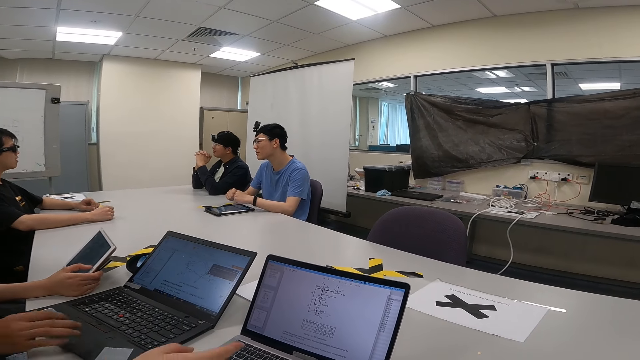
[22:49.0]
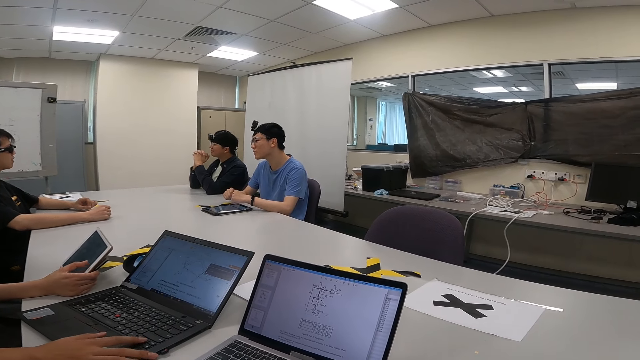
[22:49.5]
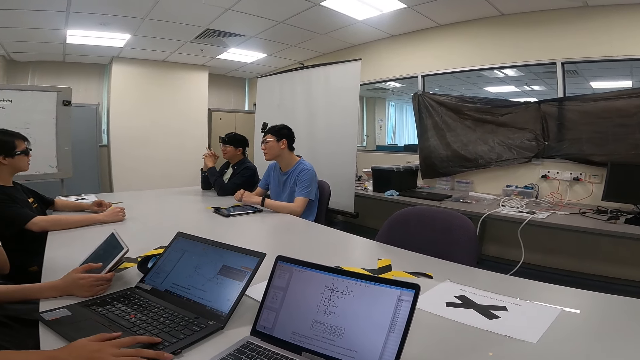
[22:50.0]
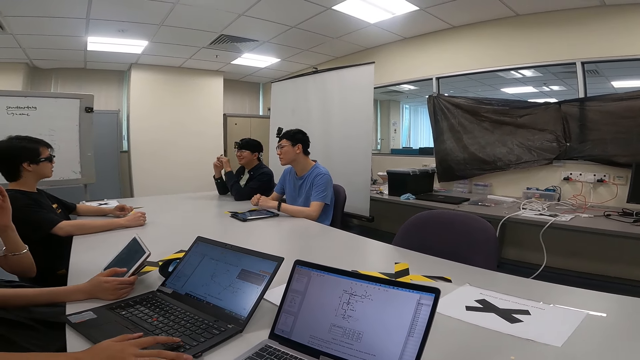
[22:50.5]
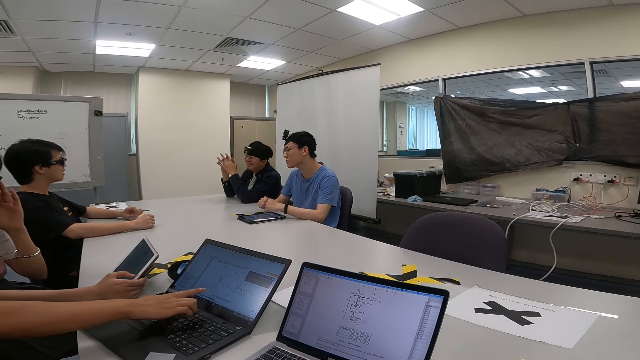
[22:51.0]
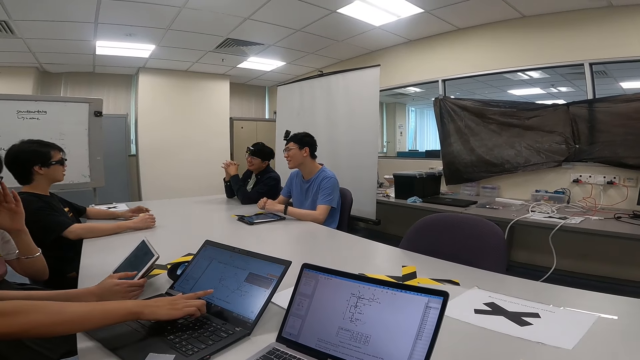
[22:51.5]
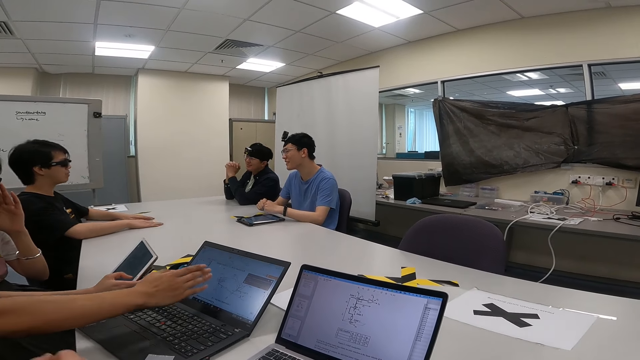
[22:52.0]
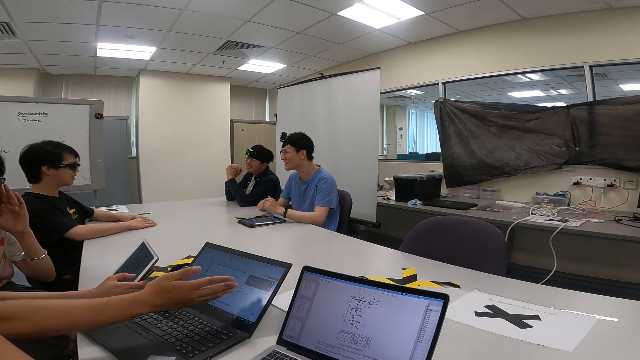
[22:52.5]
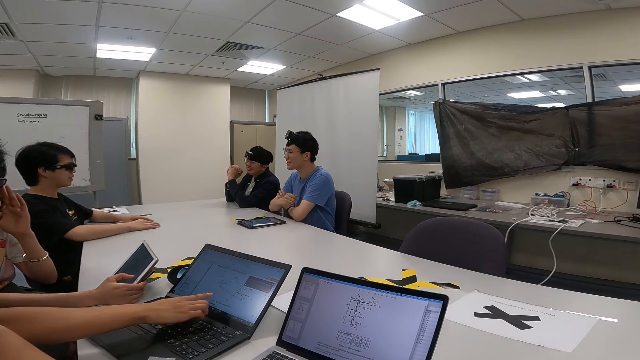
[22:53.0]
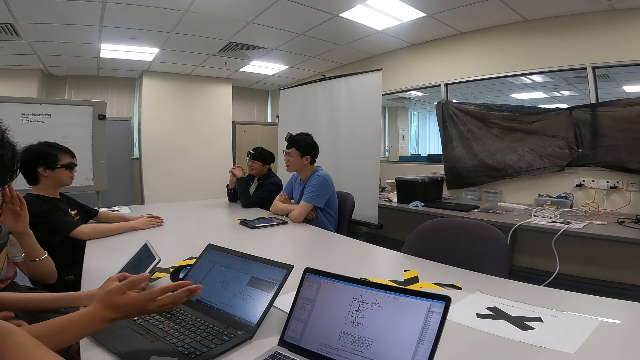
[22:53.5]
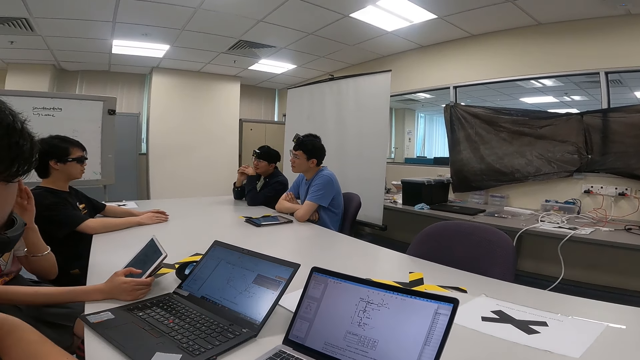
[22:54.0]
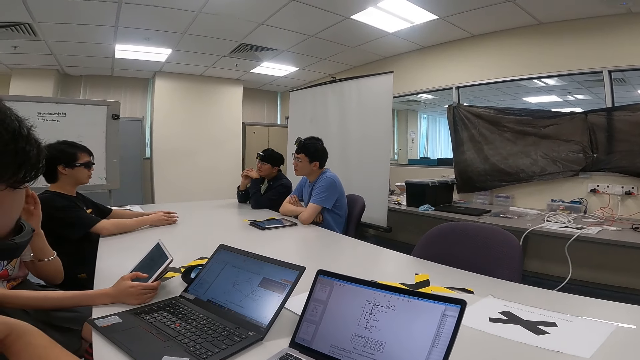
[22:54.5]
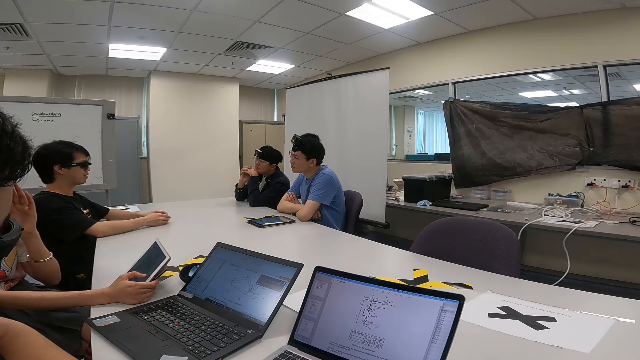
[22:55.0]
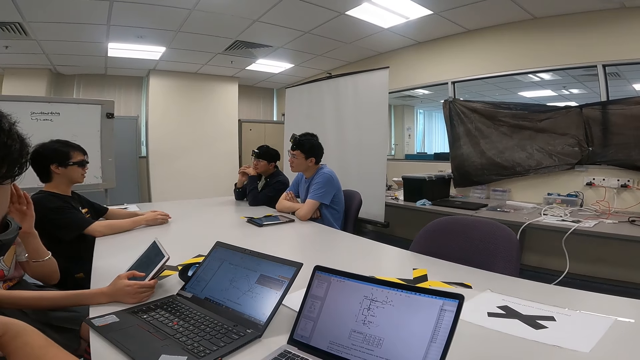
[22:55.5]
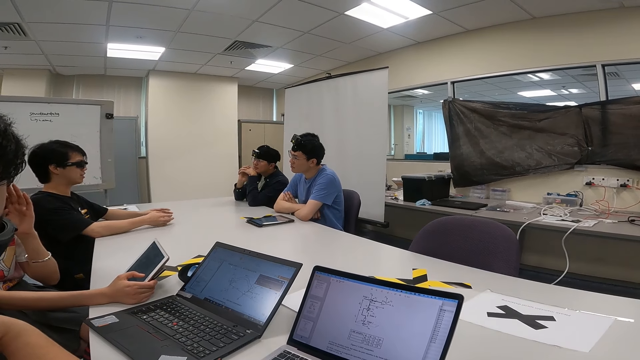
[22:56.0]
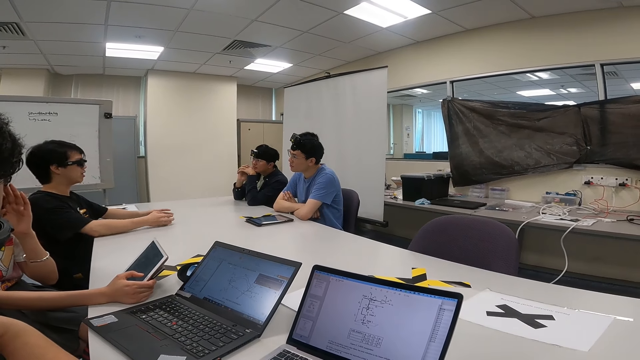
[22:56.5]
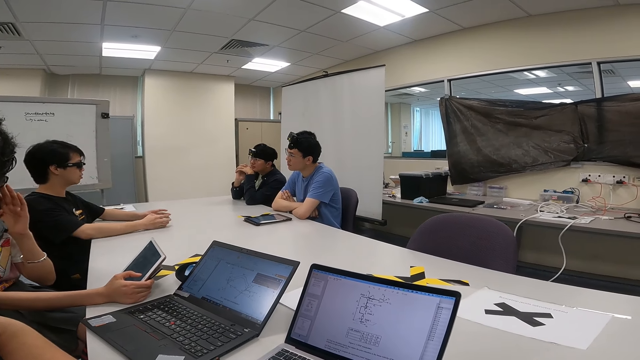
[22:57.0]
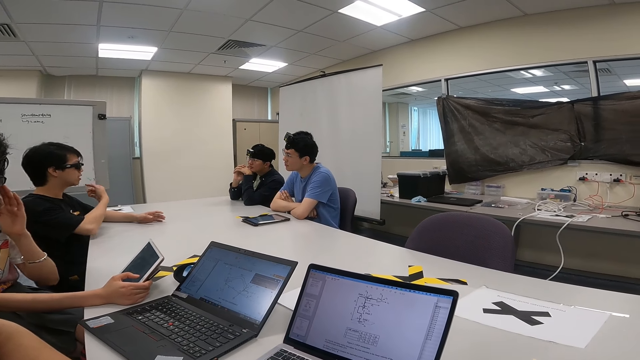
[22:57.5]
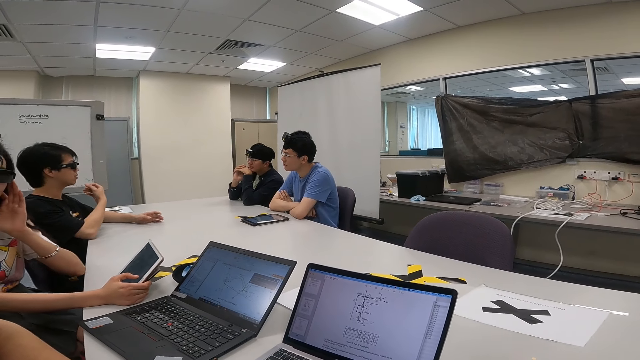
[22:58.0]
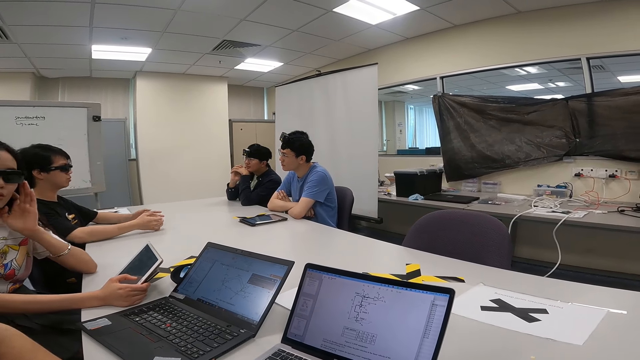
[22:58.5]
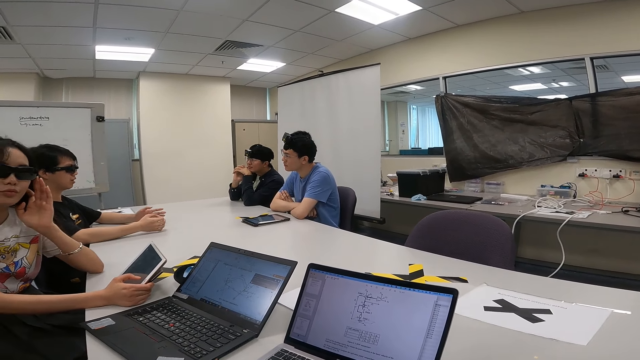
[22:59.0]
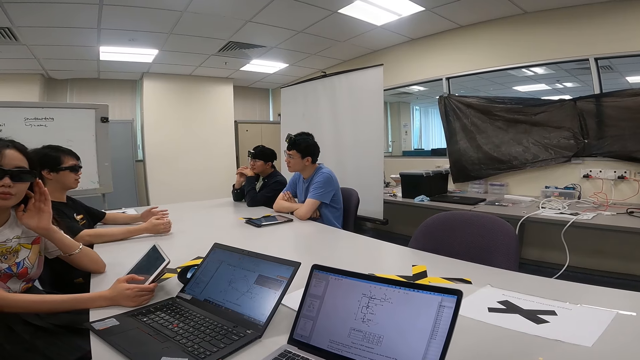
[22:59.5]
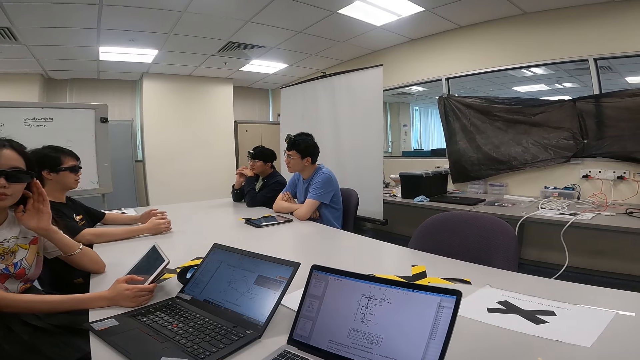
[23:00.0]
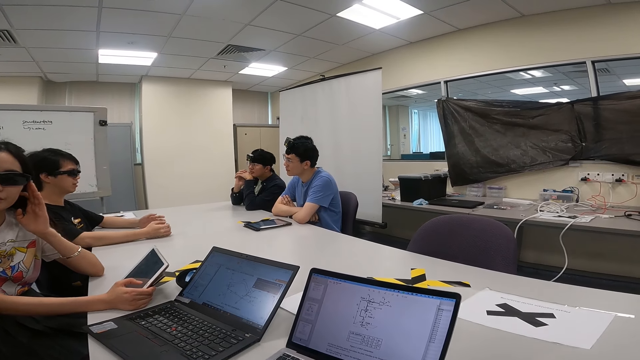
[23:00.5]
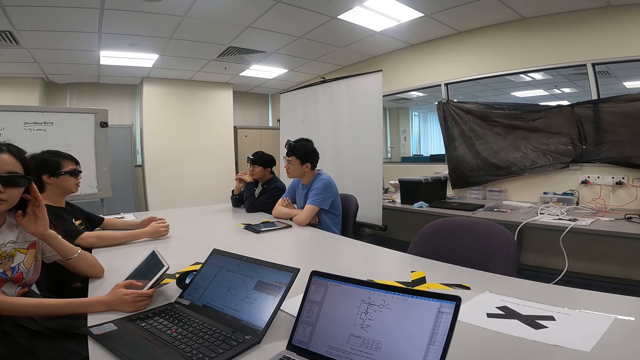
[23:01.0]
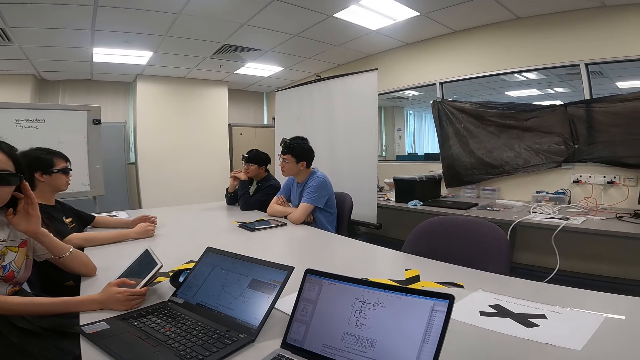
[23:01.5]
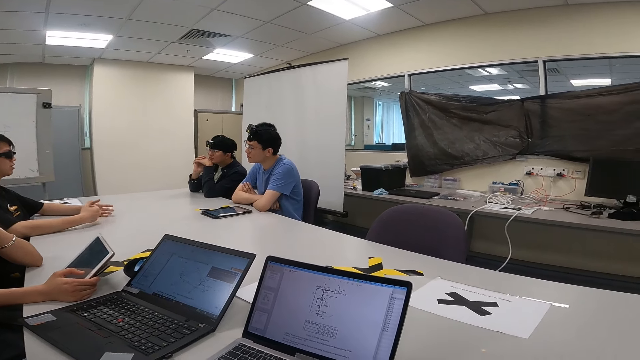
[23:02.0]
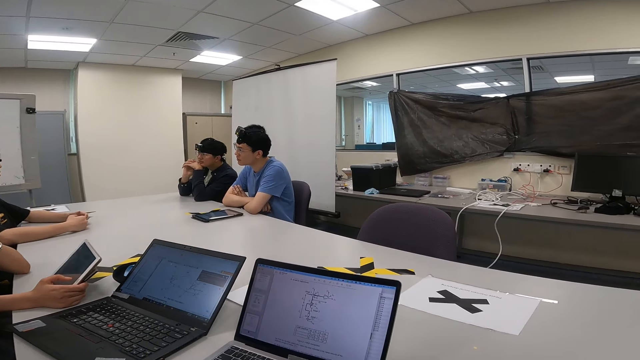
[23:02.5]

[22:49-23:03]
A person moves the hand from the laptop. Another person points at the laptop and moves the hand from the laptop. A third person scrolls the tablet. A fourth person moves the hand on the table, moves the hand to the face, and moves the hand from the table. The third person moves the elbow on the table.

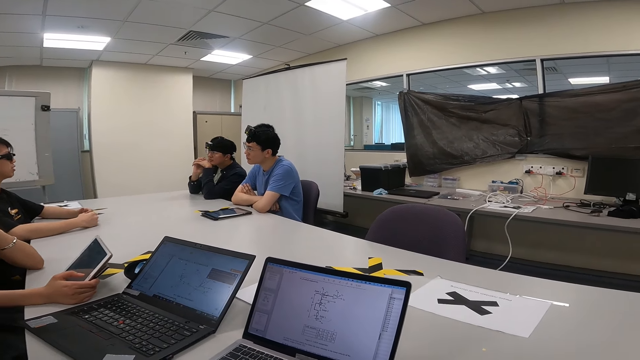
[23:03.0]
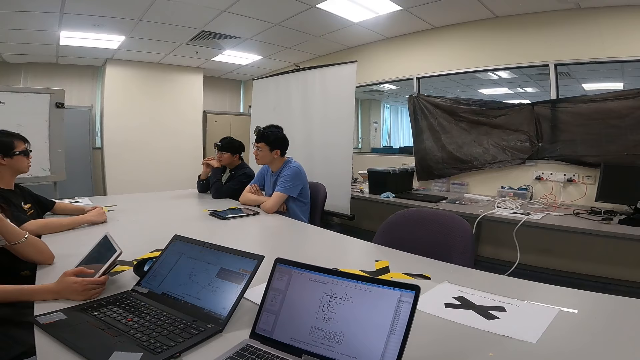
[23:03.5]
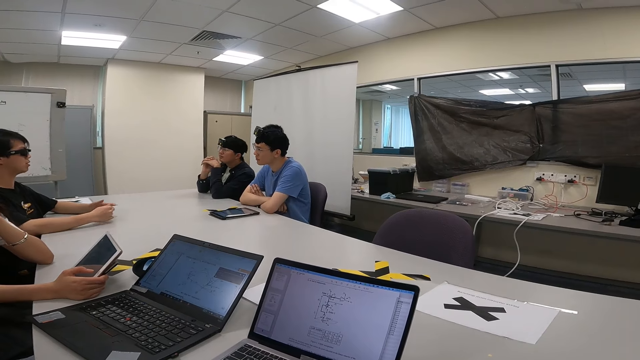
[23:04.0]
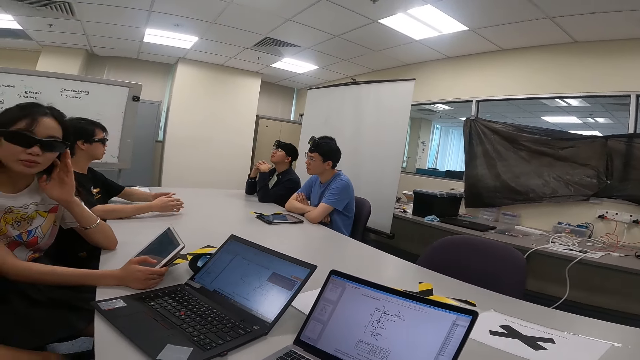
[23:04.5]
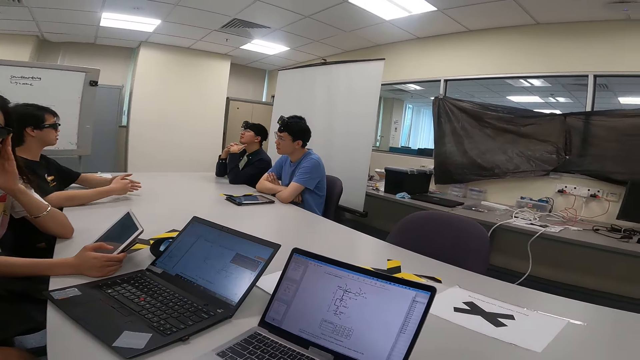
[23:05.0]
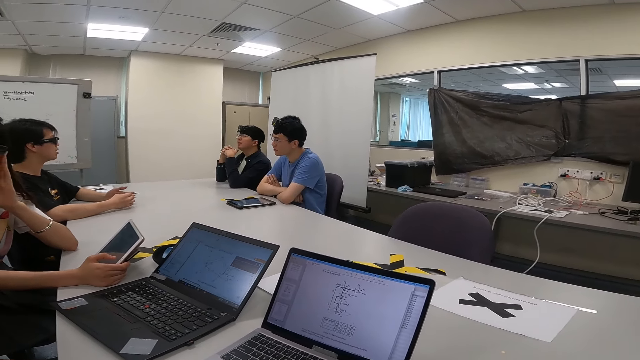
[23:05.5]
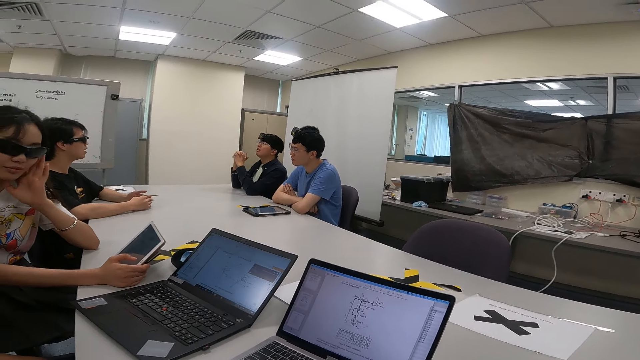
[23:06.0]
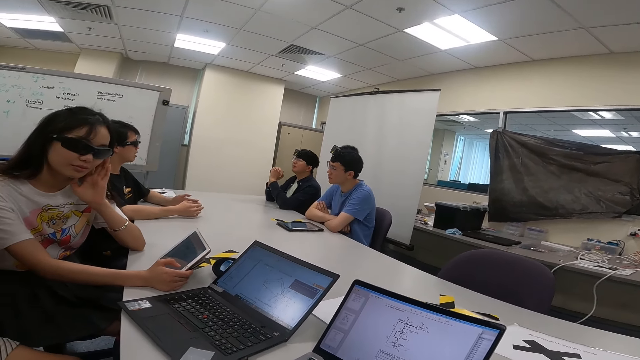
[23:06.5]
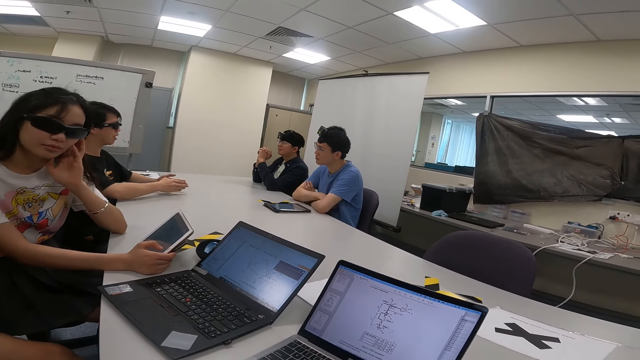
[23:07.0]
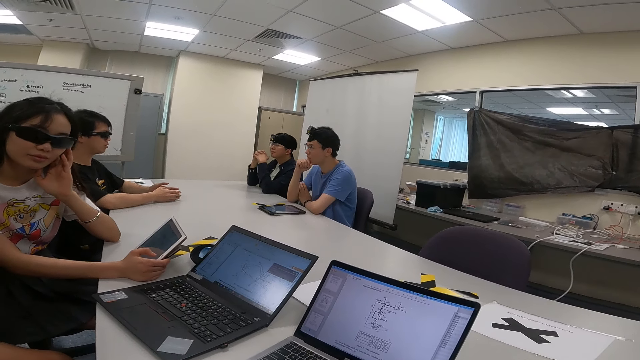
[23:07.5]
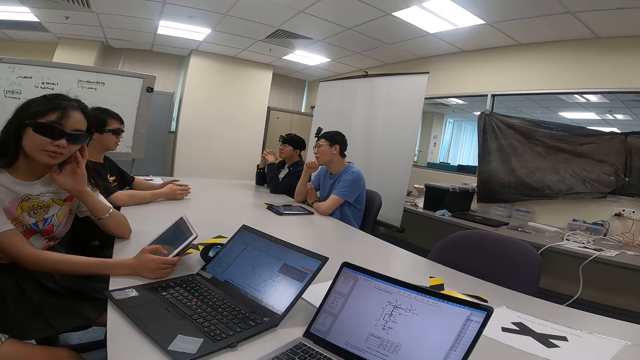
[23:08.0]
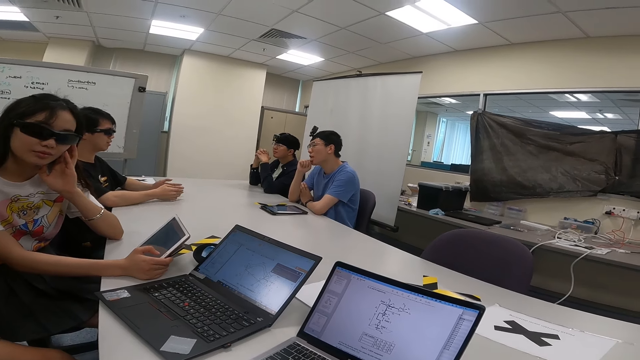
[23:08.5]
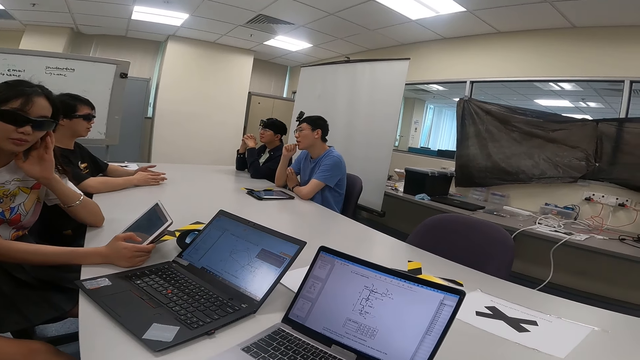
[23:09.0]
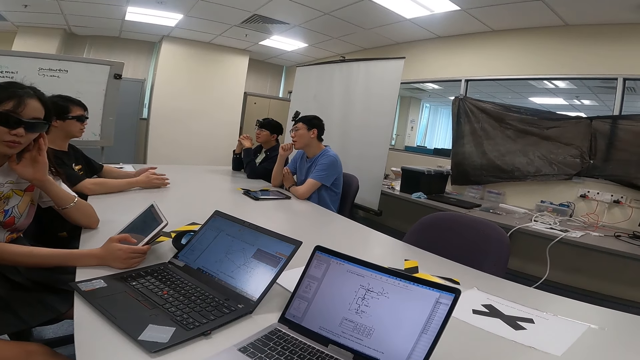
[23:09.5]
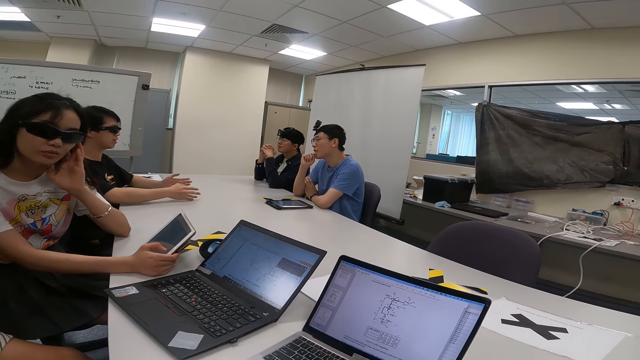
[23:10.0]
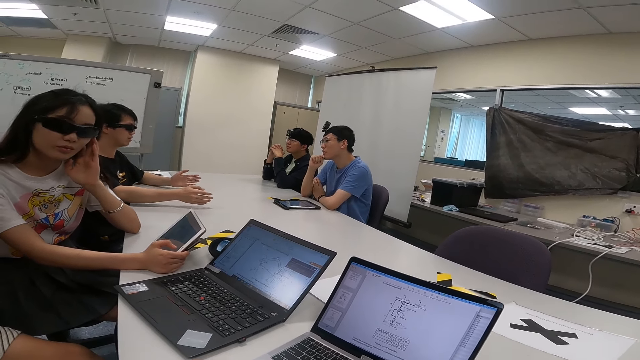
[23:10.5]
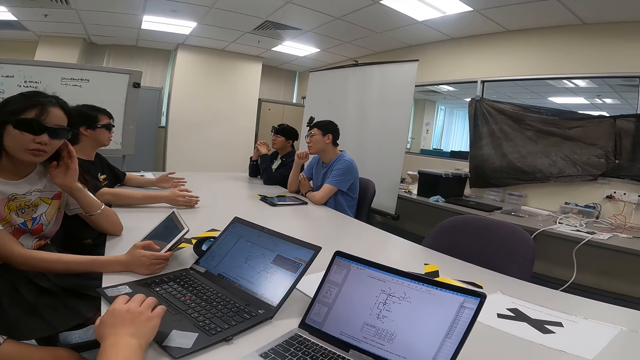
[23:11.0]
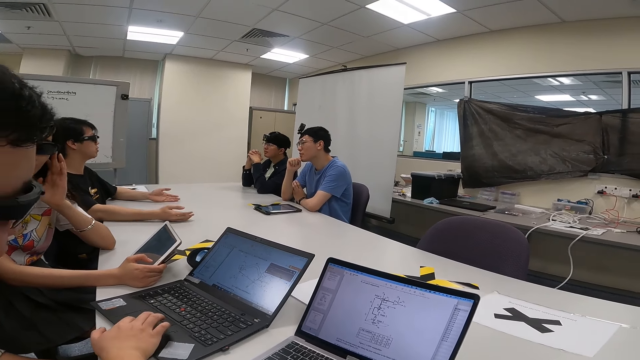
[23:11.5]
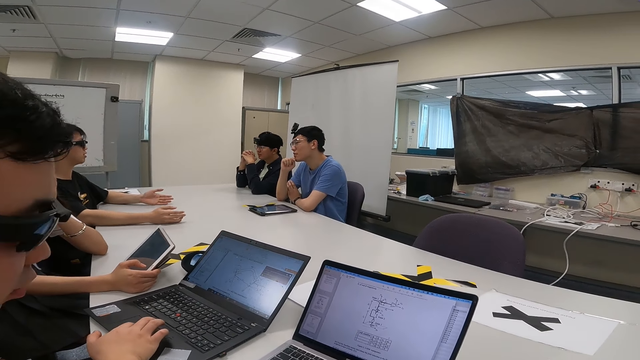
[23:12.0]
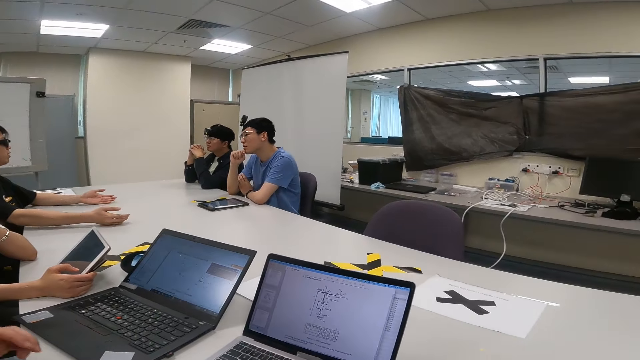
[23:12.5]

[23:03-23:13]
A person moves the hand on the table. Another person moves the hand to the chin. A third person touches the laptop sensor.
